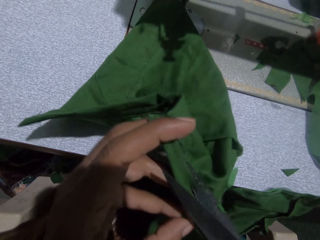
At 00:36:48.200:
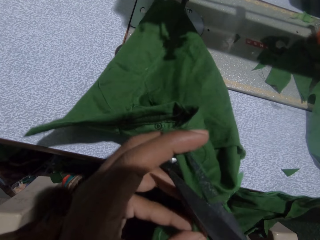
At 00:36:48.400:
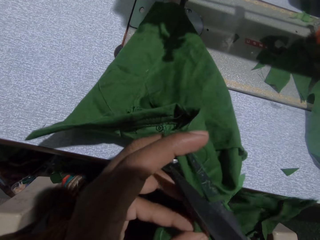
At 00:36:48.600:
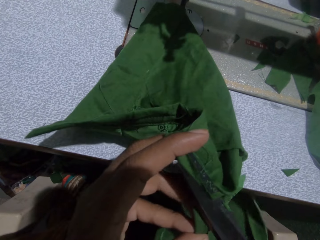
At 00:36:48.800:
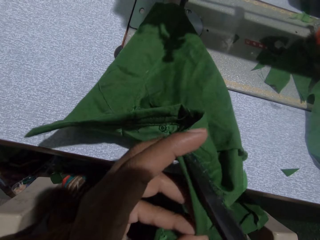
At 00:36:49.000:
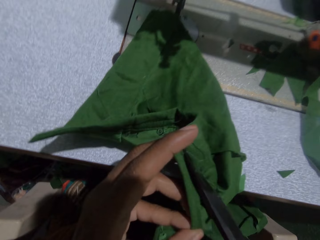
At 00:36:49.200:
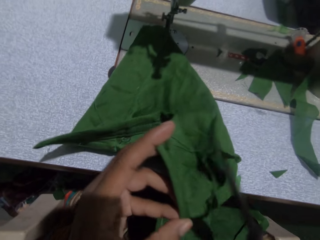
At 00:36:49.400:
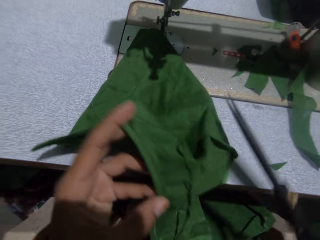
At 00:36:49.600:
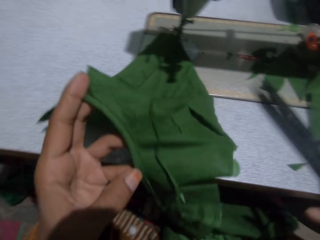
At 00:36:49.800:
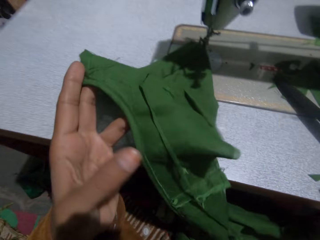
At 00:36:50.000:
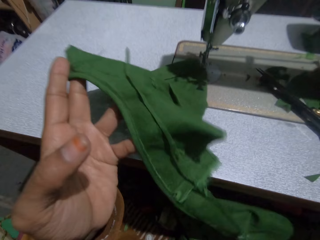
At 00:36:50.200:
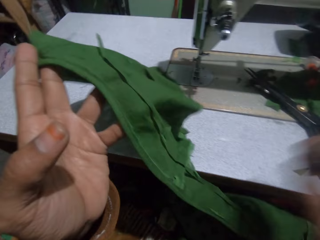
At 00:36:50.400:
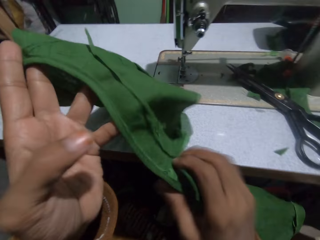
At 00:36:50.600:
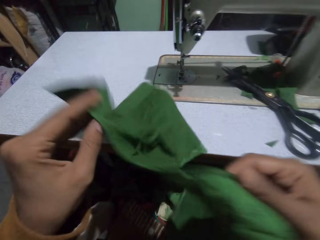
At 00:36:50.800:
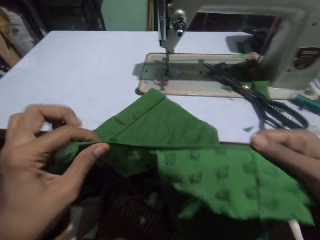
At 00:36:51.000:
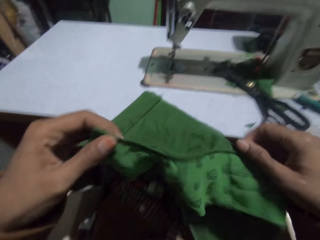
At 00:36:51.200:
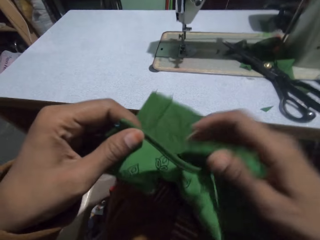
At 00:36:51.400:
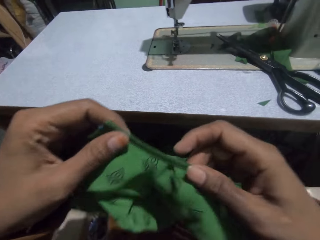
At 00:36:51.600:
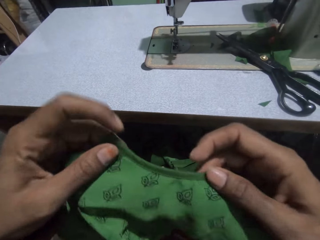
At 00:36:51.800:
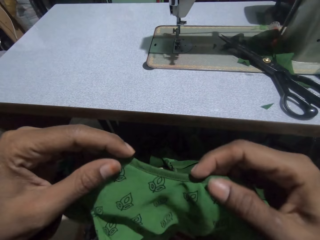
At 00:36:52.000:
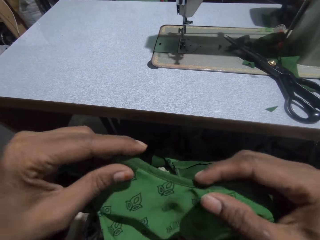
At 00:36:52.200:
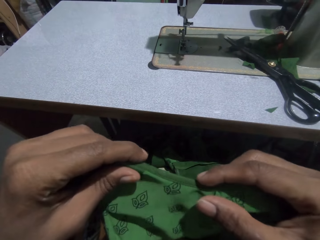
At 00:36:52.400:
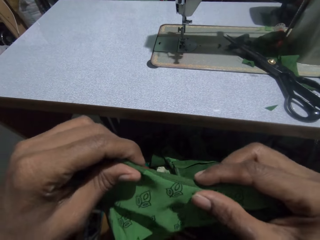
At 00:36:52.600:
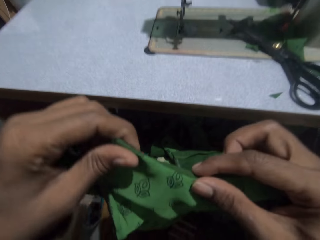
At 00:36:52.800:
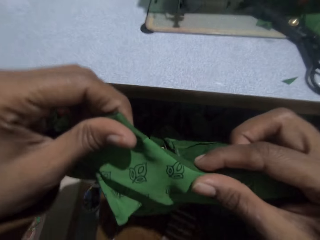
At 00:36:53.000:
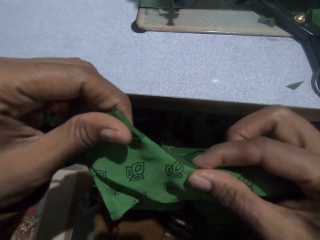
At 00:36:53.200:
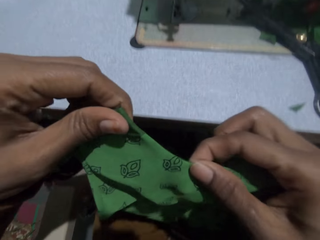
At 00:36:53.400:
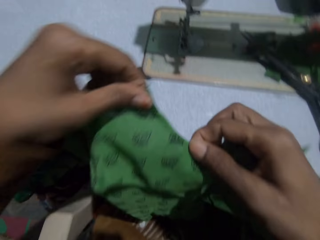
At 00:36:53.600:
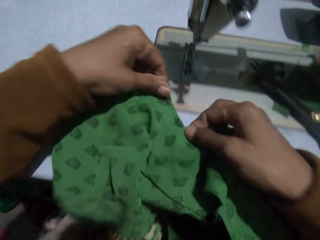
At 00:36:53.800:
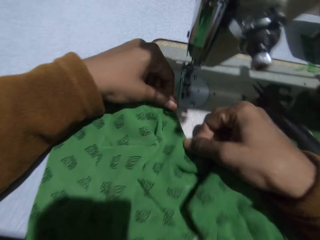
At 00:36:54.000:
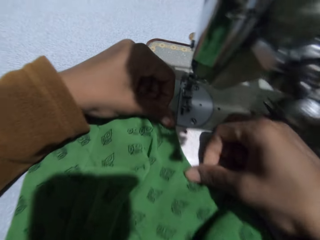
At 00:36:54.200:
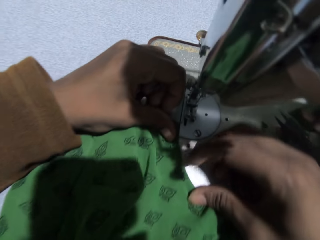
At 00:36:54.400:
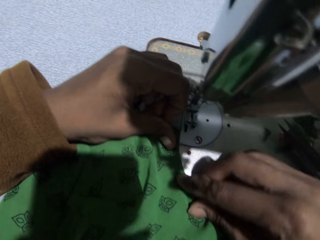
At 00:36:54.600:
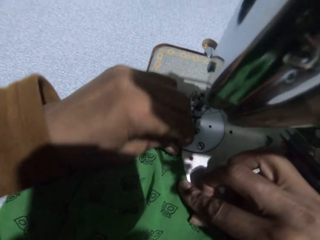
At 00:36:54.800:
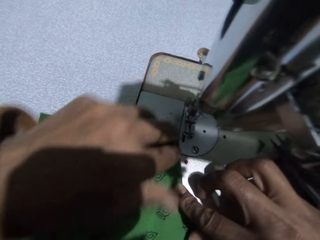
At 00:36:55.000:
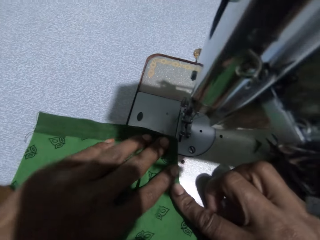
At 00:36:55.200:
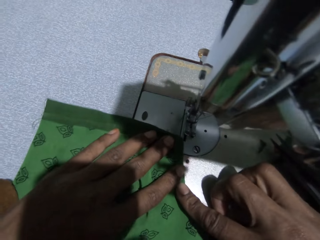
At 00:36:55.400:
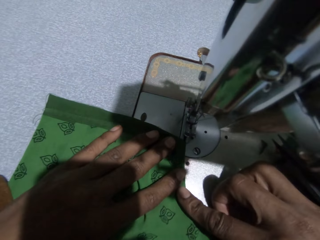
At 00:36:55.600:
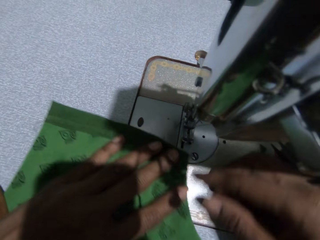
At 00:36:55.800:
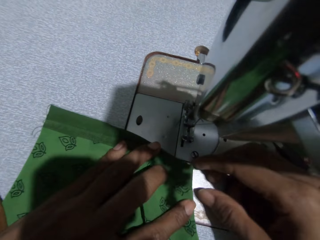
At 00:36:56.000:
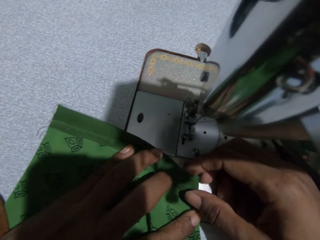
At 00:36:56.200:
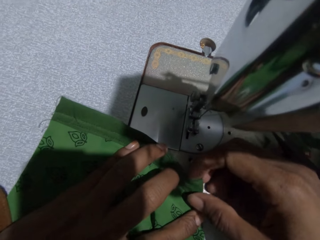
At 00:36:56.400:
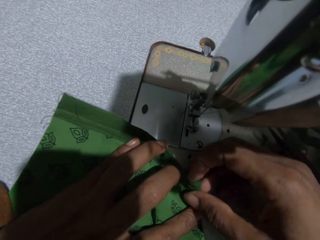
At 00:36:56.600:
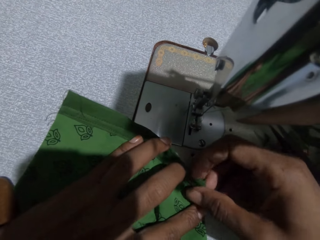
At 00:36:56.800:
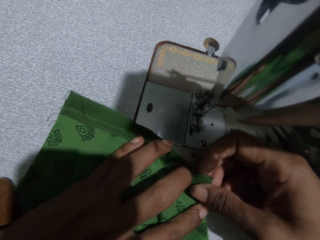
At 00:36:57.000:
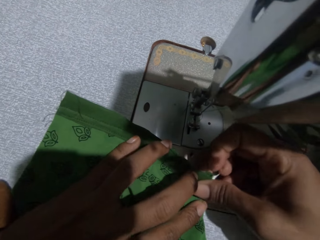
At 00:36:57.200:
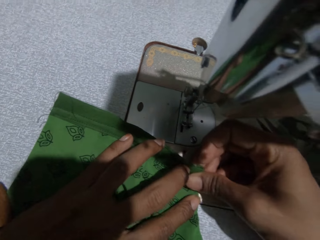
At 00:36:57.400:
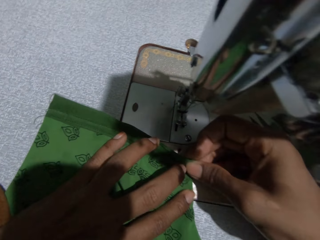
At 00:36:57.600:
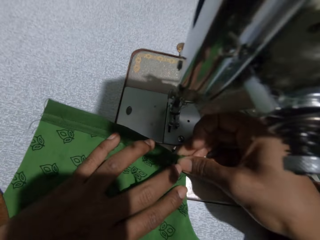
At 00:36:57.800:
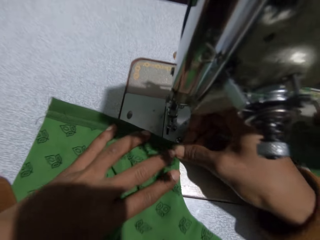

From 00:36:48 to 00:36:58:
The camera wearer puts the scissors on the sewing machine. They adjust the cloth with both hands. They stretch the cloth. They fold the cloth. They put the cloth on the feed dog of the sewing machine.

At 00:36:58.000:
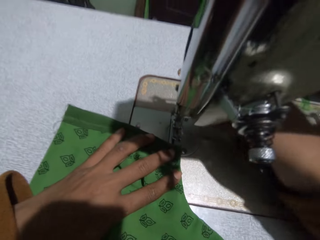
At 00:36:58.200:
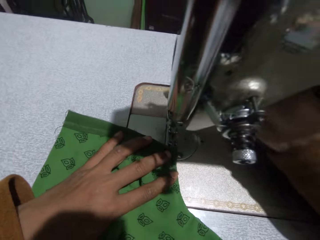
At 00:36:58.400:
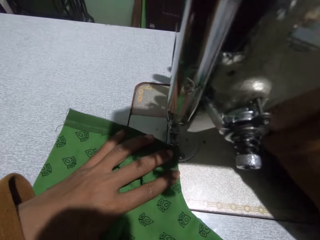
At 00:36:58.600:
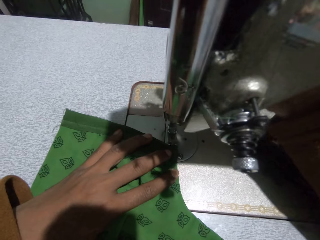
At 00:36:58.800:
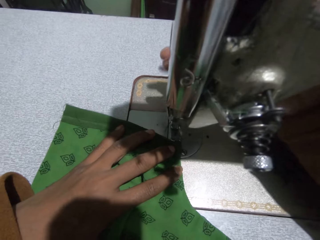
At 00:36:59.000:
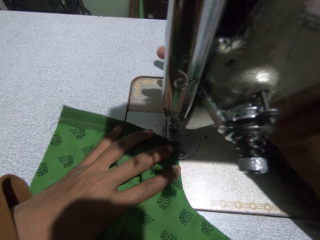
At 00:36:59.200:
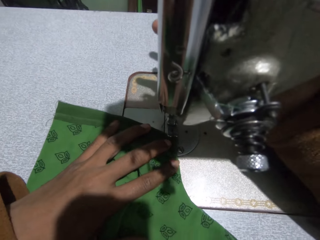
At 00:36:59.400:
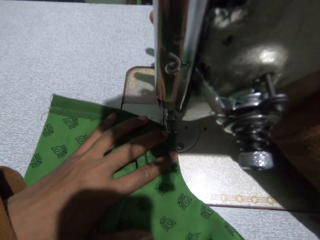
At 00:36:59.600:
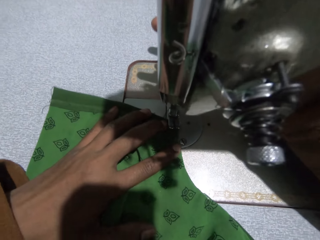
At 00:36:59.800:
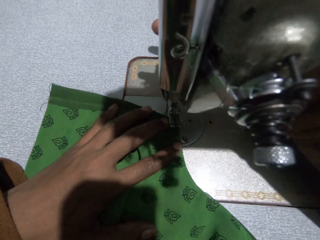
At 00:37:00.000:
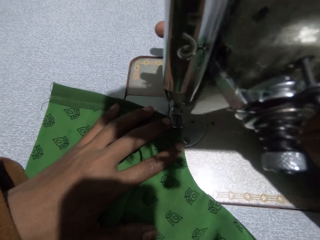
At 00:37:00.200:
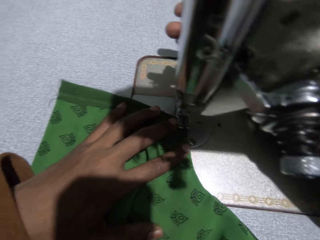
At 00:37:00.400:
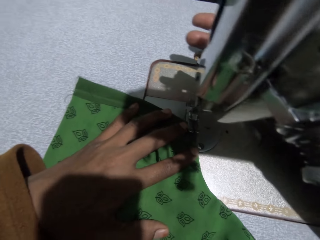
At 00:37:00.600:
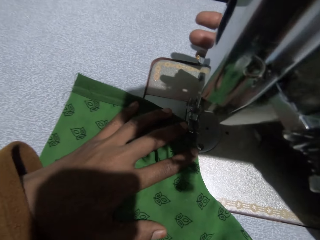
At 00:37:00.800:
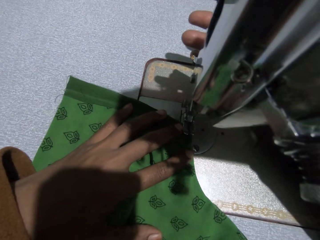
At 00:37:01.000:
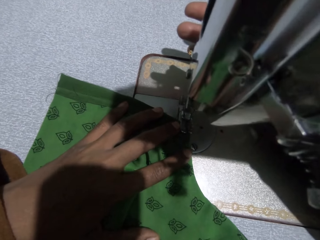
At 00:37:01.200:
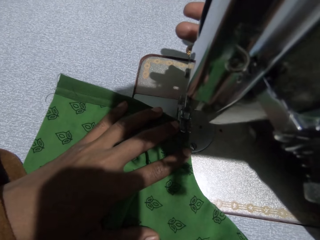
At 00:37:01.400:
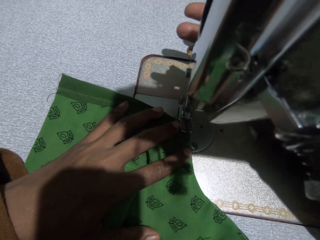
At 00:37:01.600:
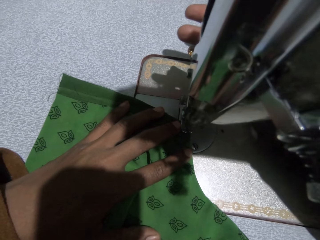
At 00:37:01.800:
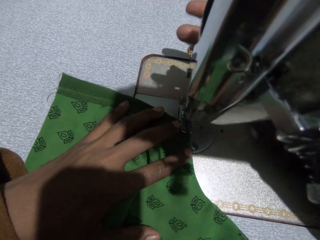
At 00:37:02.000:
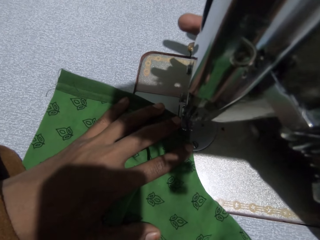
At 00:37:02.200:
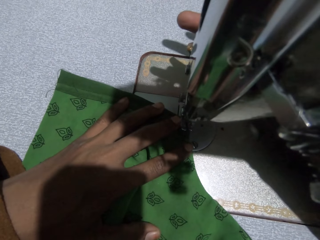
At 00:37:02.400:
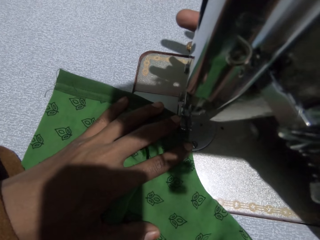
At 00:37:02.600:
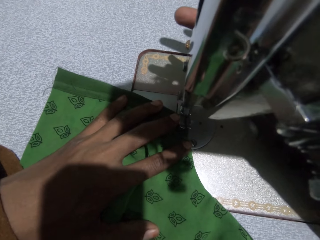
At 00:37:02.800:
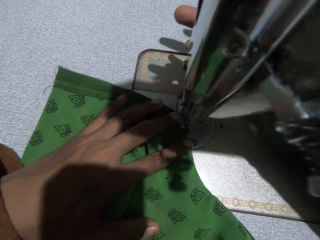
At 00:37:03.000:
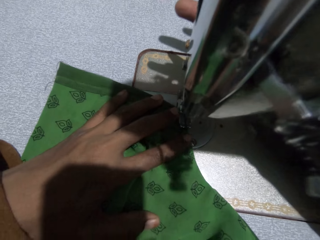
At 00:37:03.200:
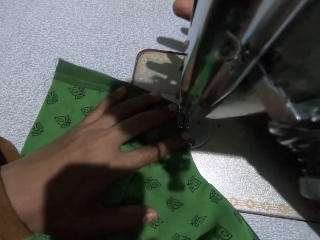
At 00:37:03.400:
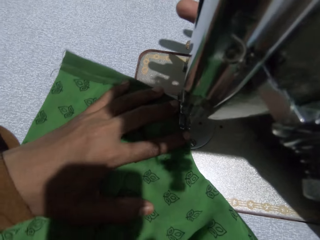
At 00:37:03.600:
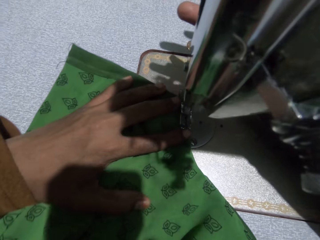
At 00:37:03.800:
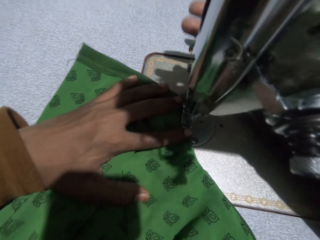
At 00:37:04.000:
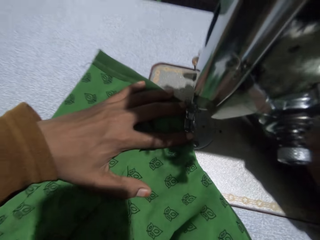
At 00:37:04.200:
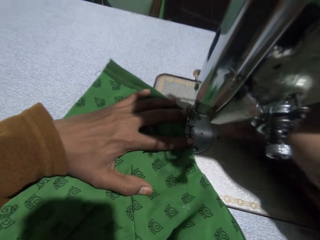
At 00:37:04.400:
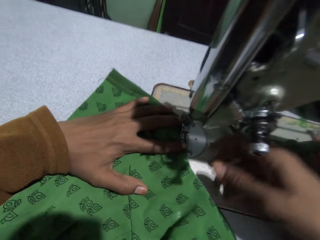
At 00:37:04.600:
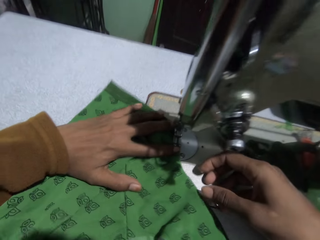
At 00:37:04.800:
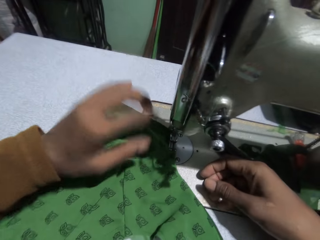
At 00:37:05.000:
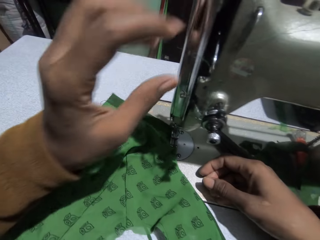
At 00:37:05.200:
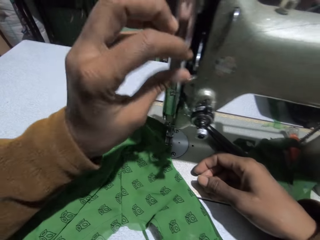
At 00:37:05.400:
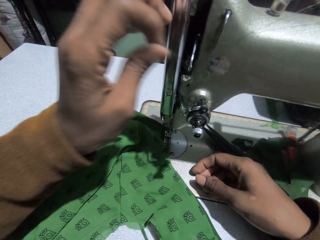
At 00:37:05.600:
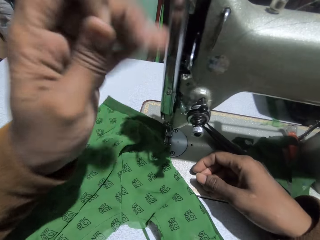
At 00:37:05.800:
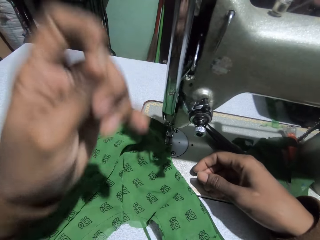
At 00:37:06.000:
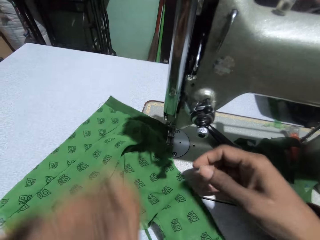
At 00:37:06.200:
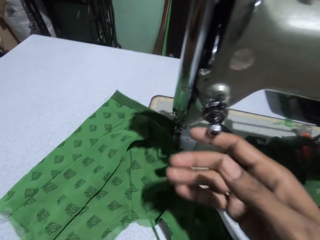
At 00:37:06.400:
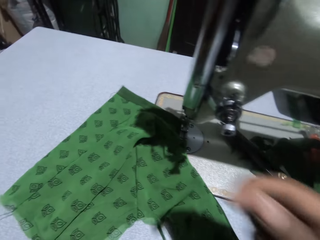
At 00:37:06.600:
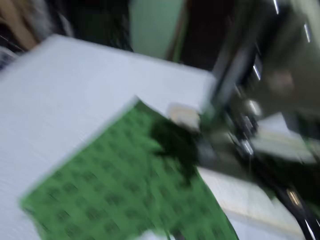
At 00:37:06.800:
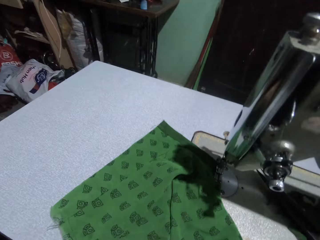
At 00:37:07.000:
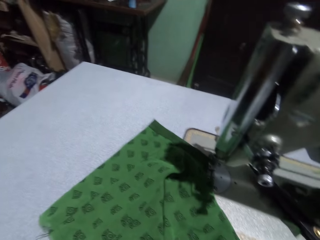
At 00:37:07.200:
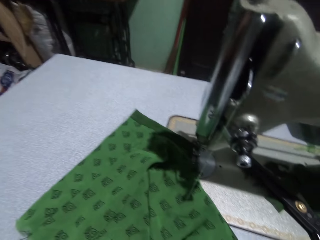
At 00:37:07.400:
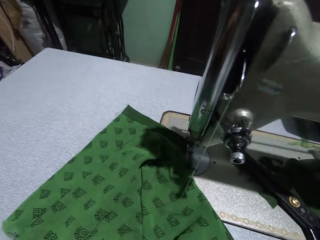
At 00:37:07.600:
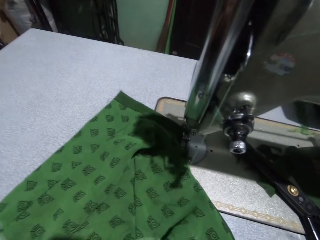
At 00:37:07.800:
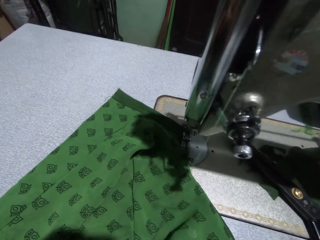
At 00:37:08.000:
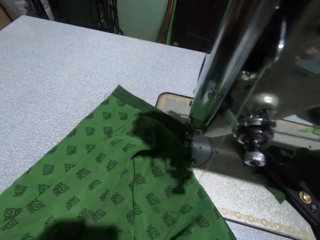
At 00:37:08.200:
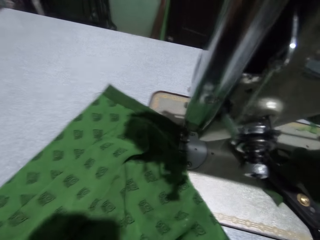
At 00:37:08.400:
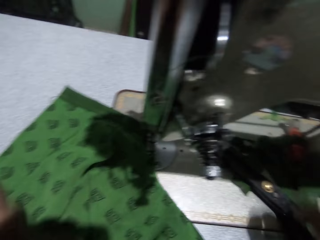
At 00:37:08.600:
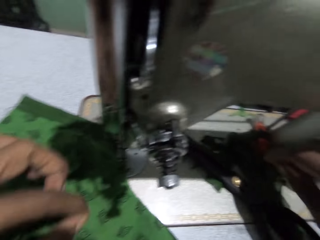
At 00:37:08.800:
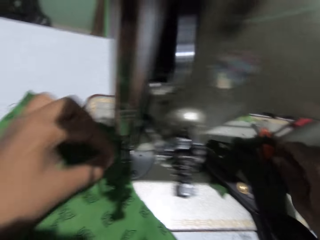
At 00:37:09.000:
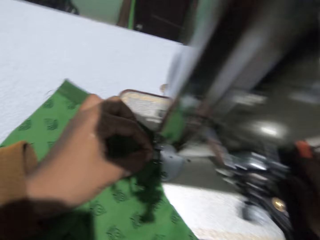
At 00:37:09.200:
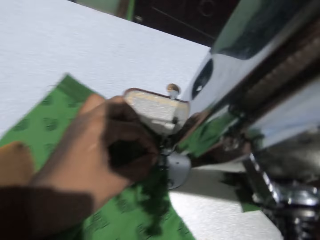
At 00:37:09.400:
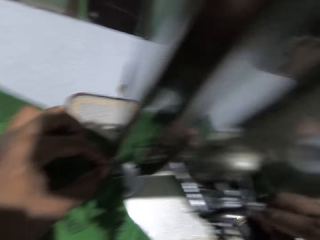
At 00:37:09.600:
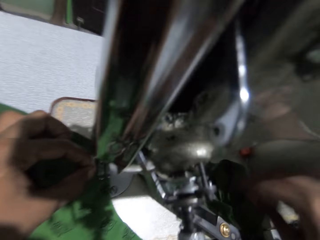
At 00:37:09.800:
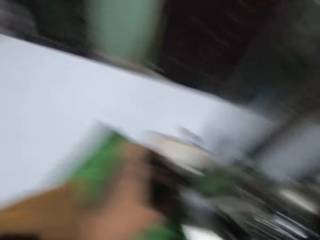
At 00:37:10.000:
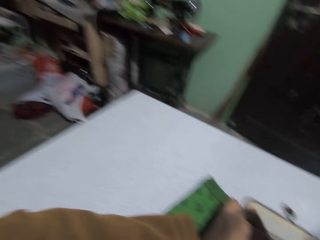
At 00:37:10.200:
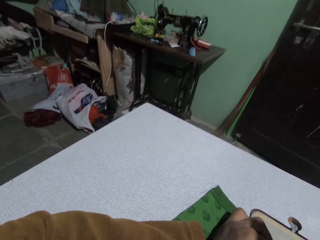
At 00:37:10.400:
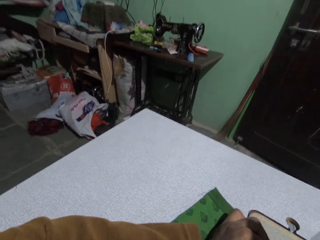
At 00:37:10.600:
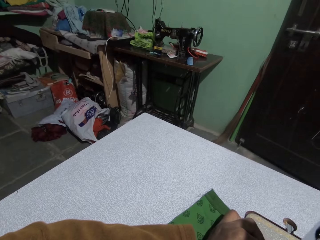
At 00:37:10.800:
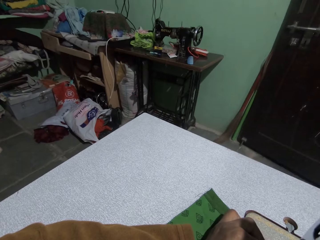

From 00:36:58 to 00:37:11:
The camera wearer adjusts the presser bar lifter with her right hand. She sews the cloth with the sewing machine. She pulls out the thread from the needle of the sewing machine. She inserts the thread into the needle with her left hand.
